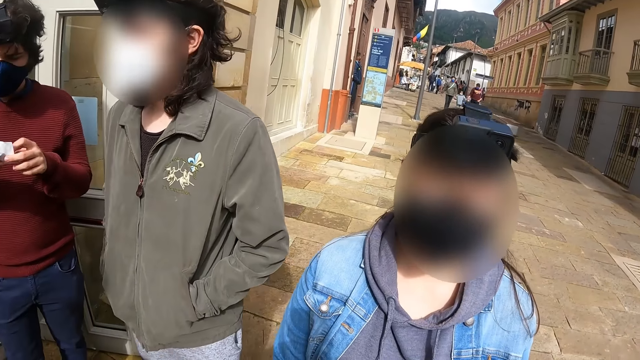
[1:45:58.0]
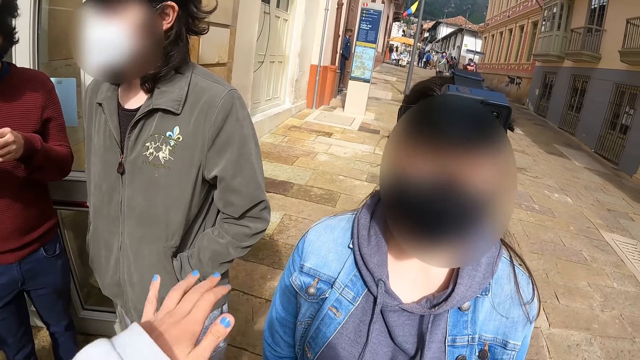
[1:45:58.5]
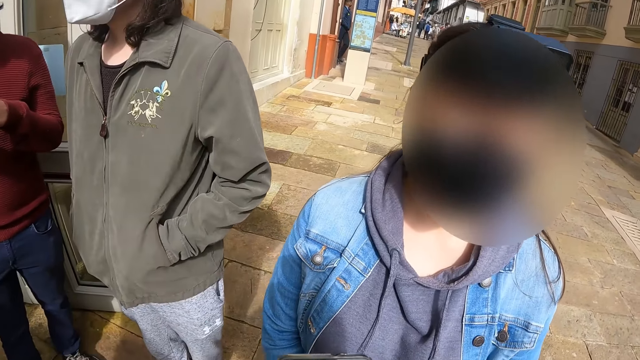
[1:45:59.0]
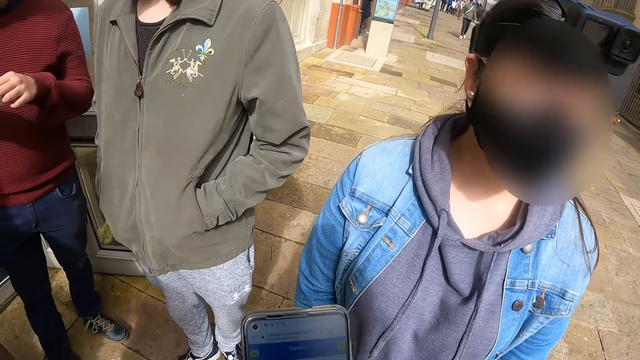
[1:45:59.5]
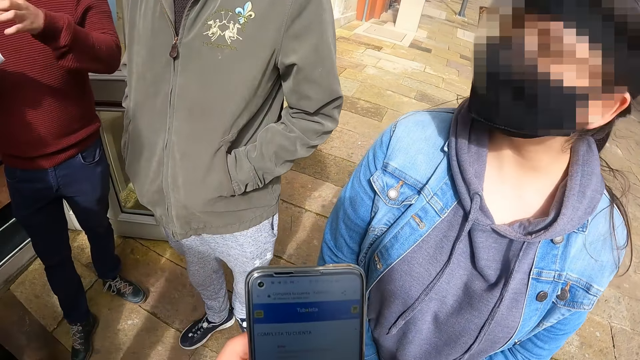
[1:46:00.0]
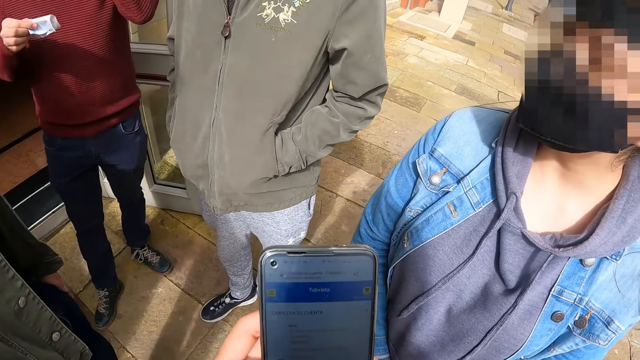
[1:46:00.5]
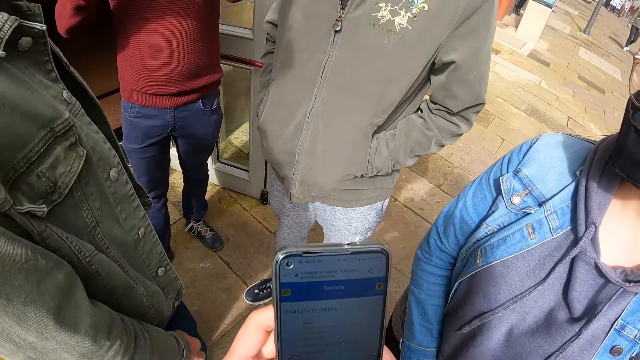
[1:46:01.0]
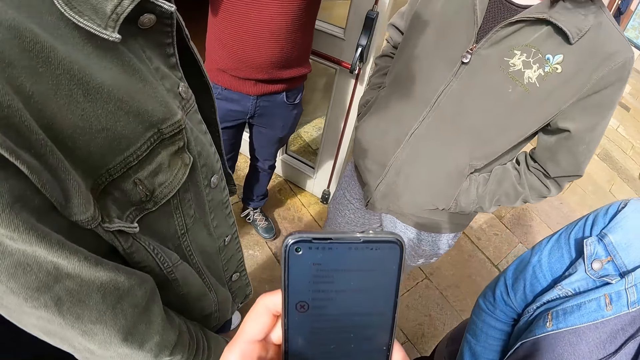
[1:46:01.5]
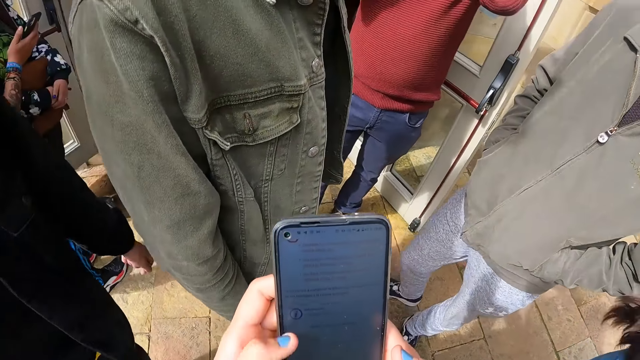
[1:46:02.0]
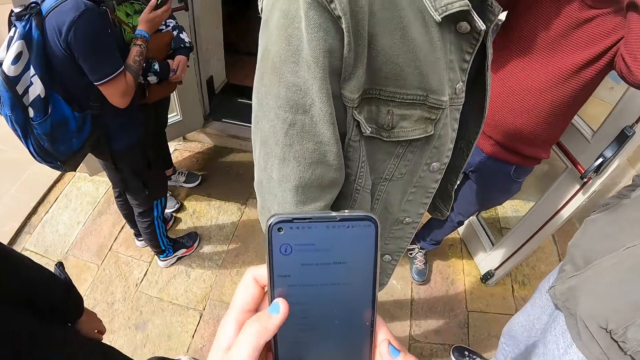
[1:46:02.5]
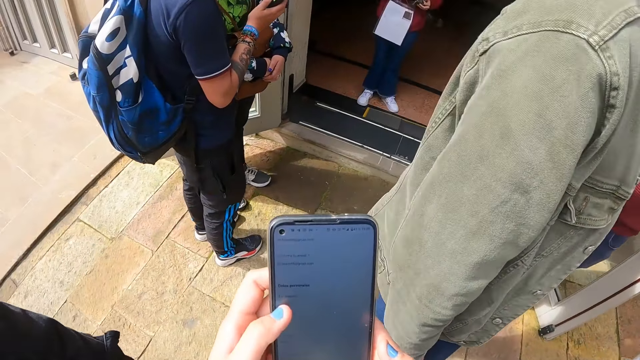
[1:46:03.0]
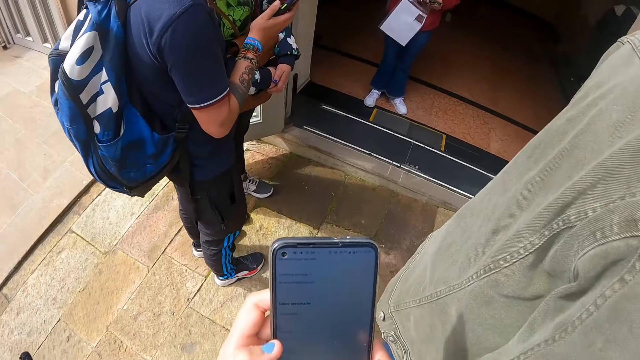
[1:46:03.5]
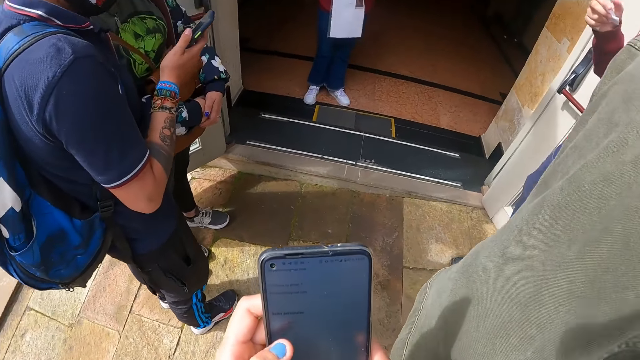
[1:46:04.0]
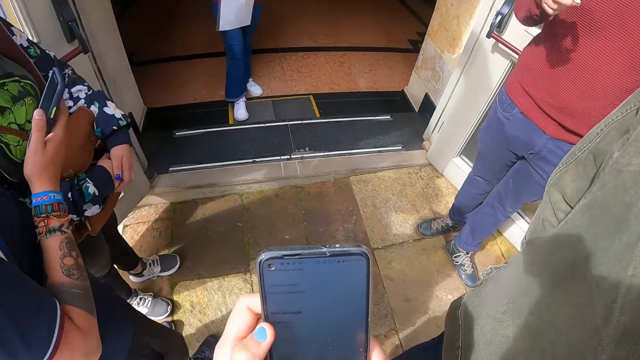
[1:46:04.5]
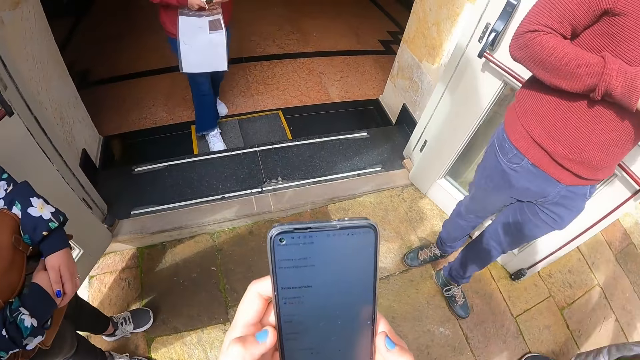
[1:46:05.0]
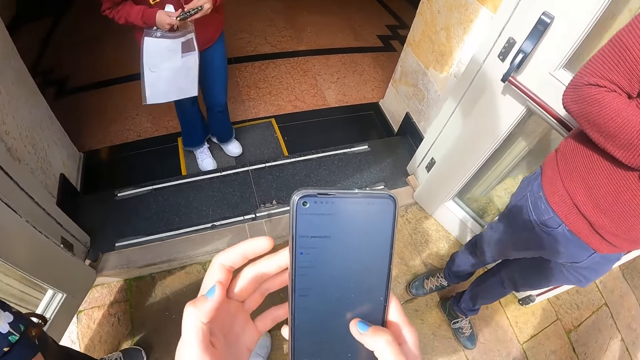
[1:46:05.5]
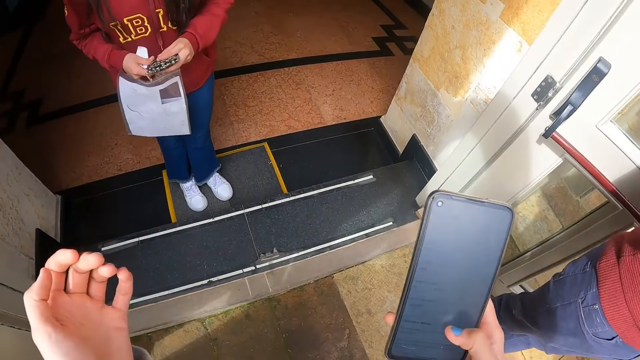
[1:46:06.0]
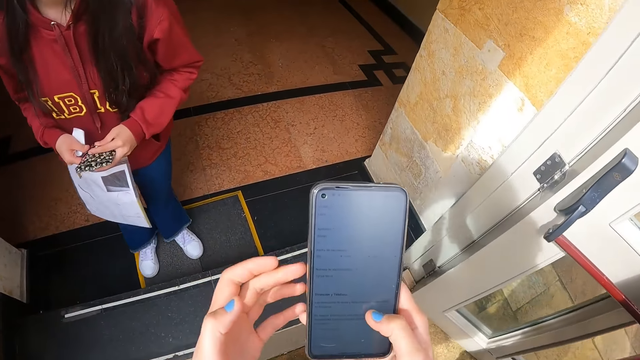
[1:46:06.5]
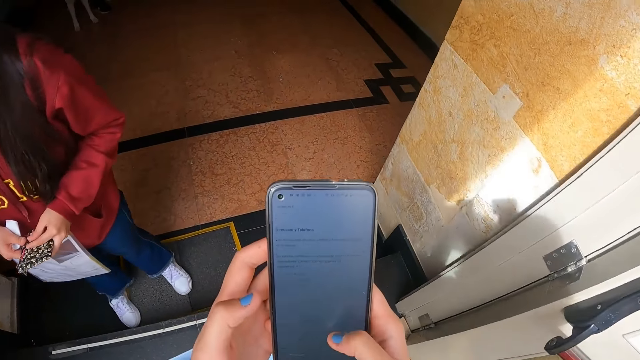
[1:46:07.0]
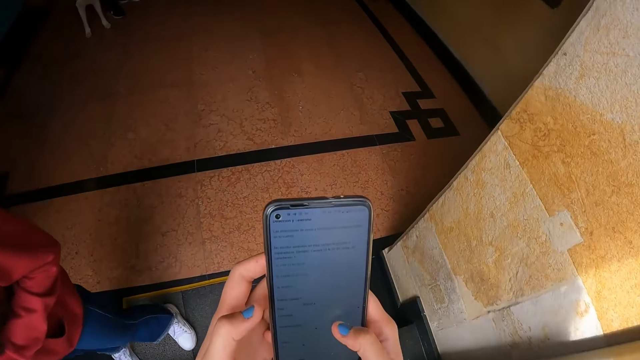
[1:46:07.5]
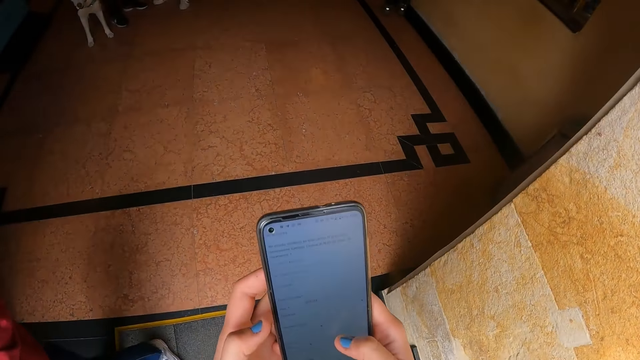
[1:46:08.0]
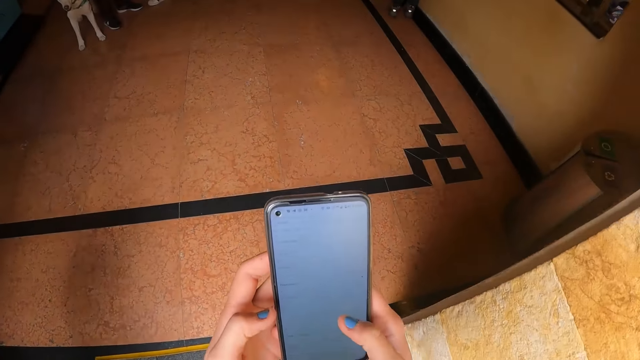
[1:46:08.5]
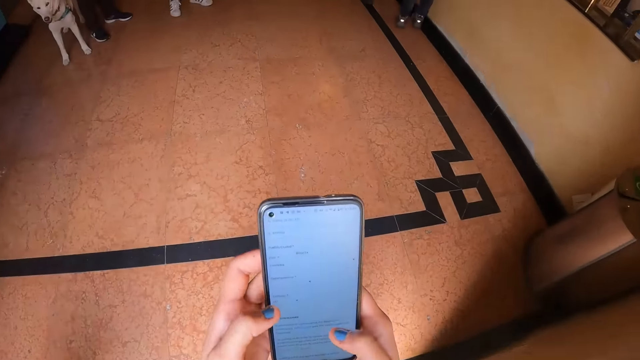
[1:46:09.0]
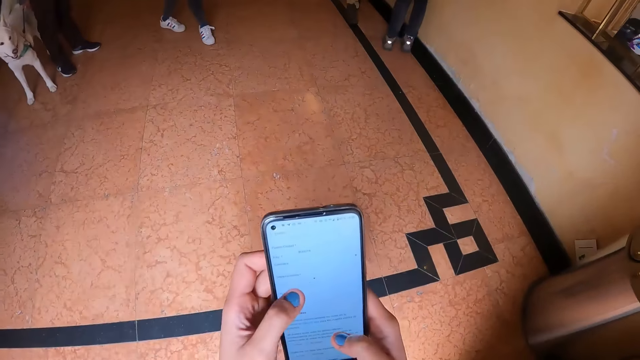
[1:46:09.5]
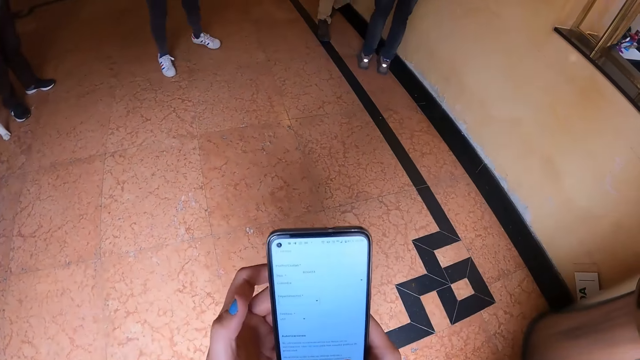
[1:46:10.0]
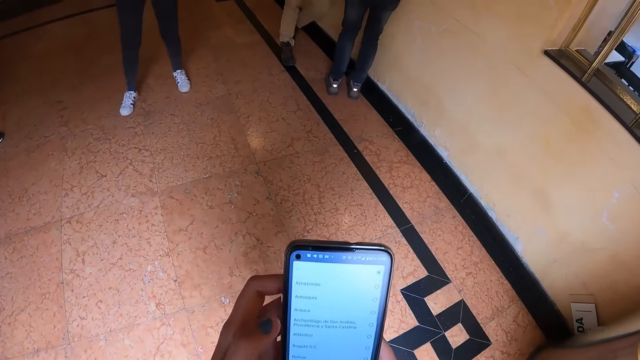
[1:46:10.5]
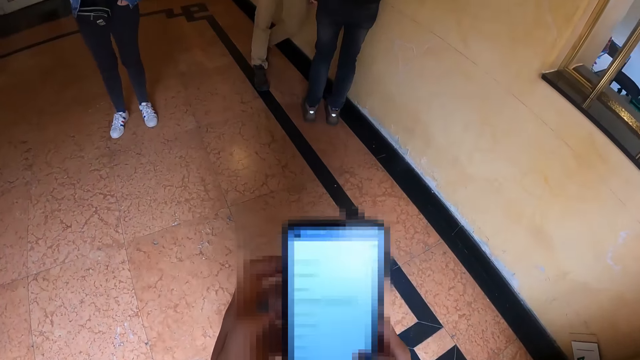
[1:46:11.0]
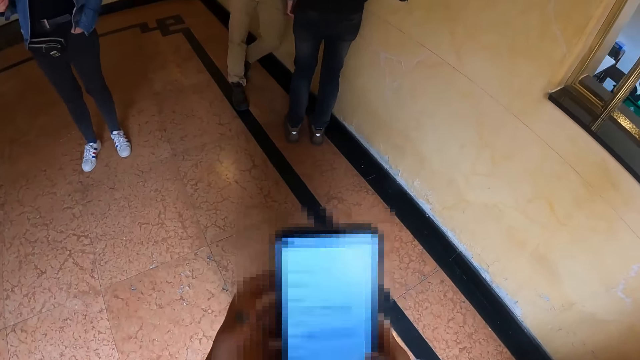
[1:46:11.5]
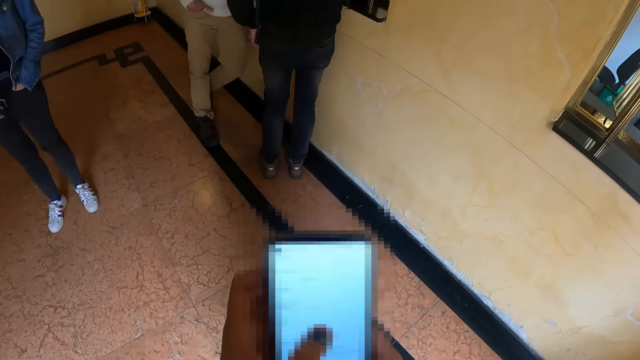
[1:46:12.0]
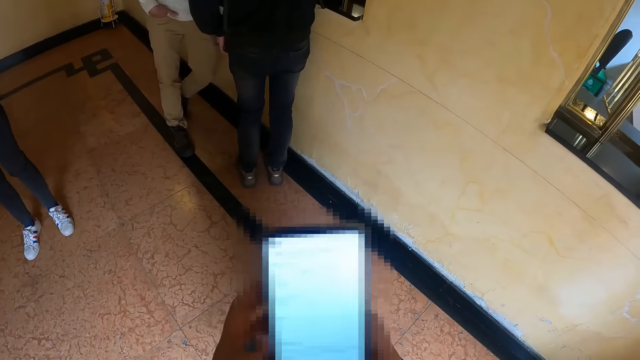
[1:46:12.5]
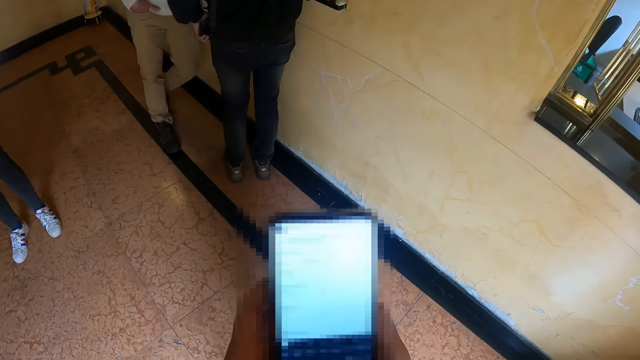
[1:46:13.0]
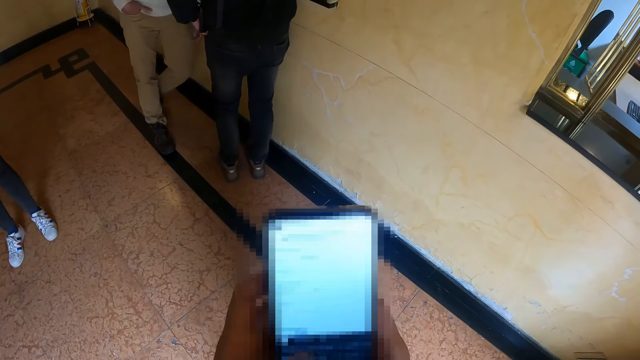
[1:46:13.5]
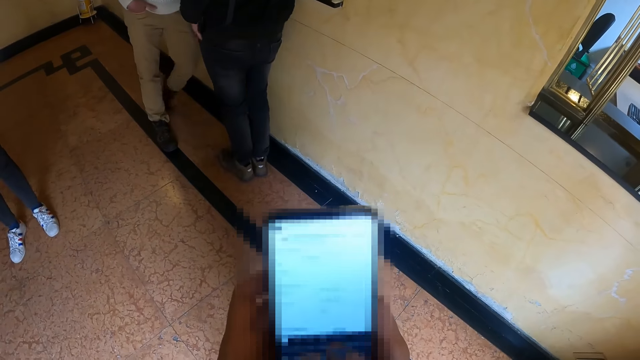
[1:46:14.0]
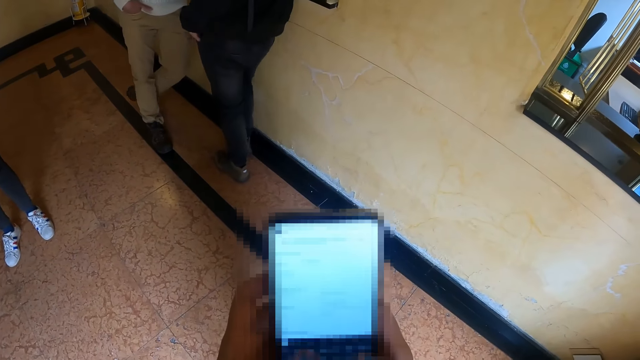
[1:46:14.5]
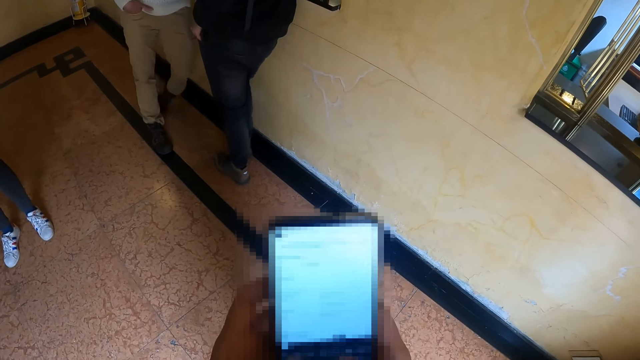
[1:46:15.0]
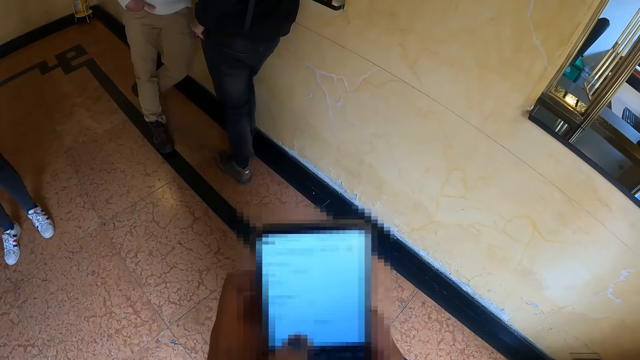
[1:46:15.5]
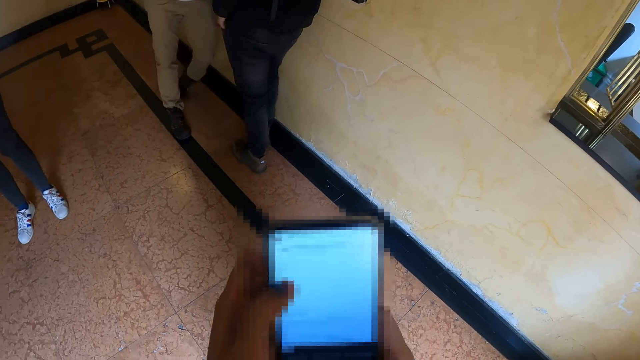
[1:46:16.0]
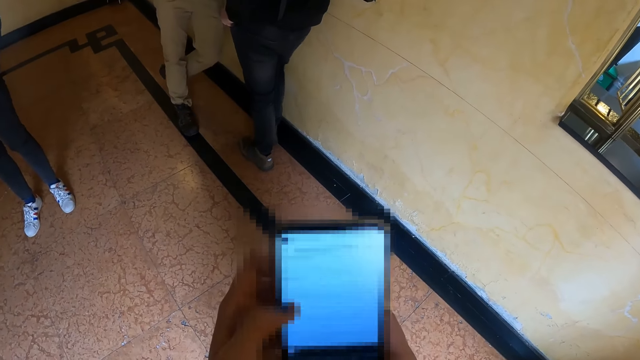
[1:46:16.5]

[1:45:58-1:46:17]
The camera wearer moves the left hand. They hold a phone. They dial the mobile phone. They scroll the phone. They move around. They remove the left hand from the phone. They scroll the phone. They walk in the house. They use the phone. They dial the mobile phone.

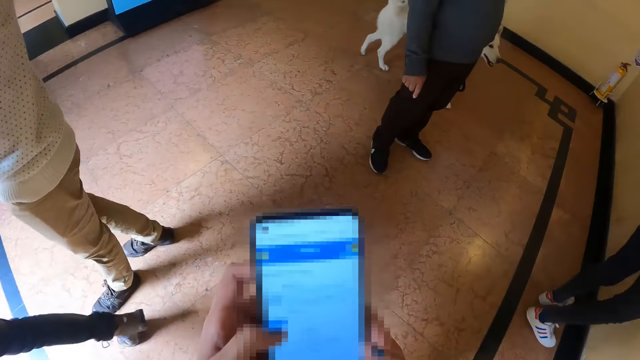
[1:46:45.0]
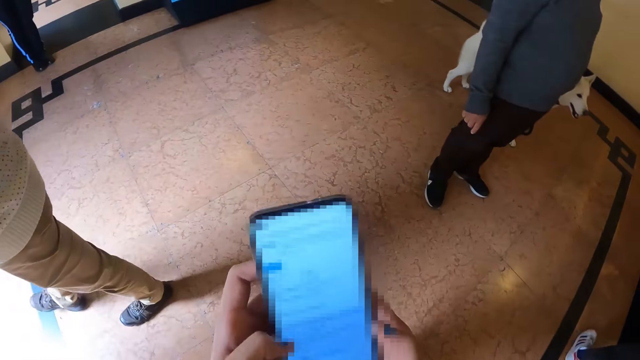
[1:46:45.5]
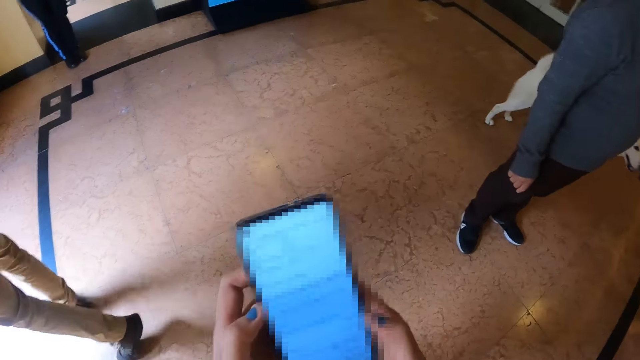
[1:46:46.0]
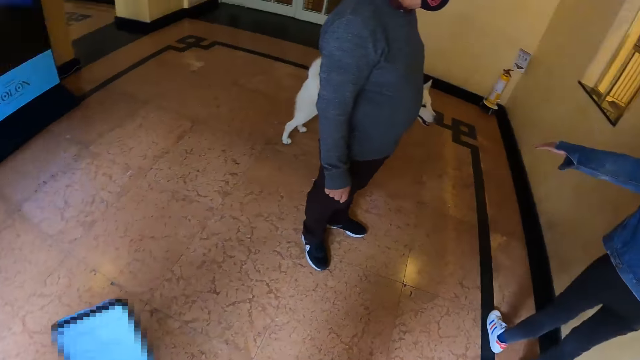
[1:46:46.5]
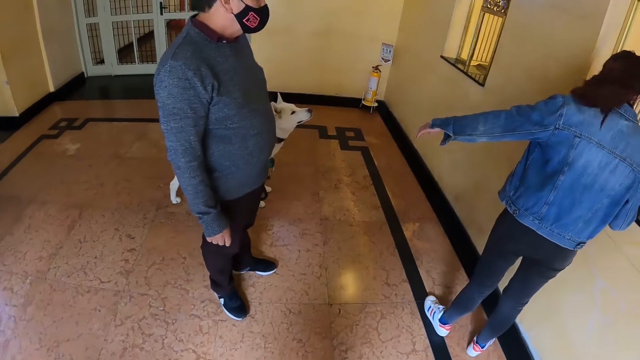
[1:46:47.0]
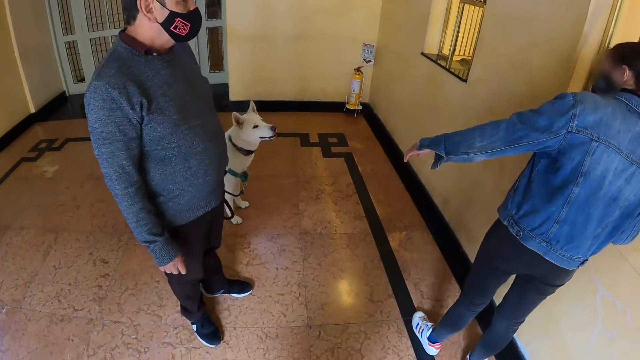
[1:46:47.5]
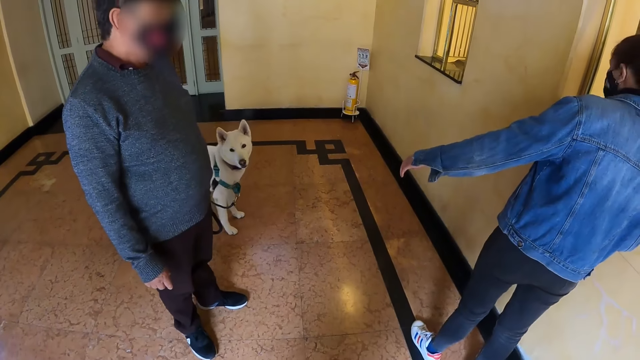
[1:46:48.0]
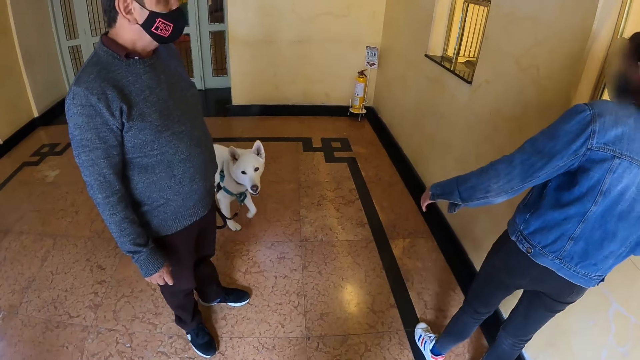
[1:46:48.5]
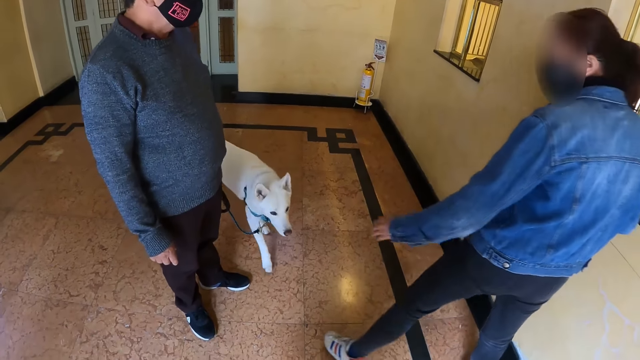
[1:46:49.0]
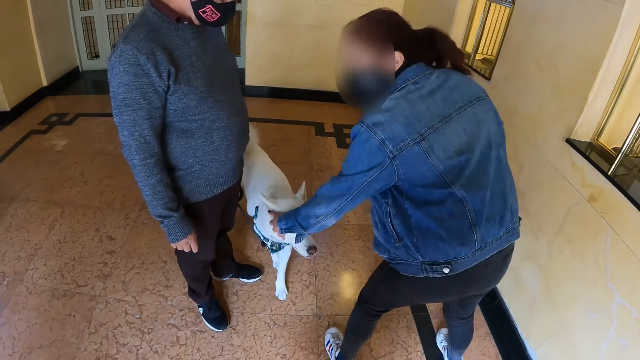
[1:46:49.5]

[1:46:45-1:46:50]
The camera wearer looks around. A woman touches the dog.
